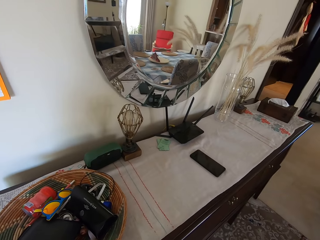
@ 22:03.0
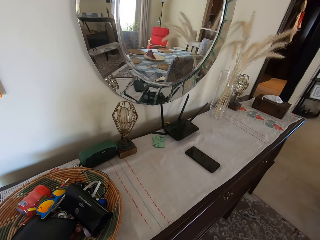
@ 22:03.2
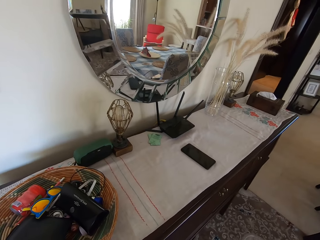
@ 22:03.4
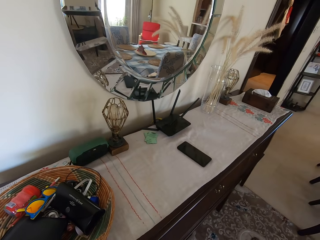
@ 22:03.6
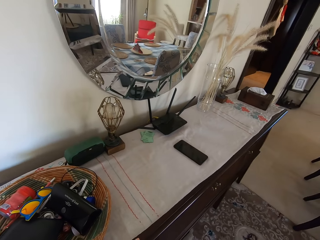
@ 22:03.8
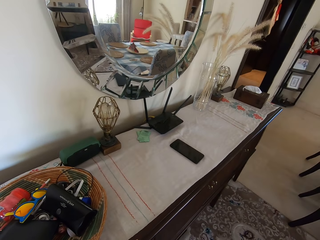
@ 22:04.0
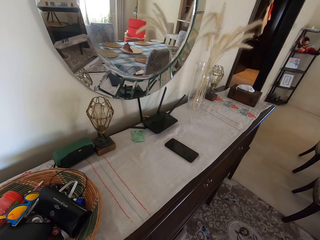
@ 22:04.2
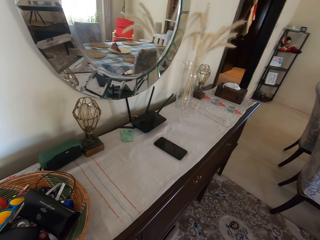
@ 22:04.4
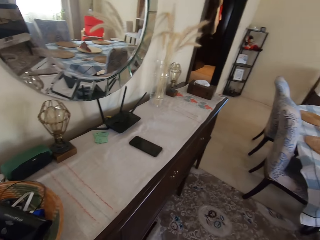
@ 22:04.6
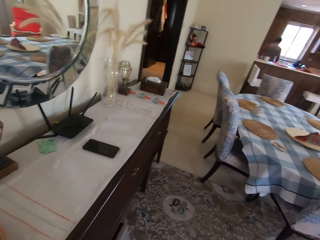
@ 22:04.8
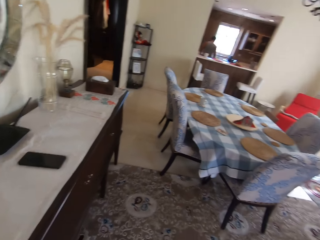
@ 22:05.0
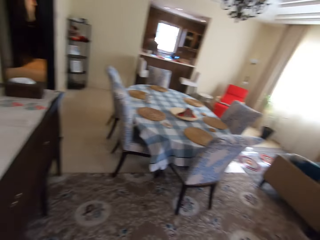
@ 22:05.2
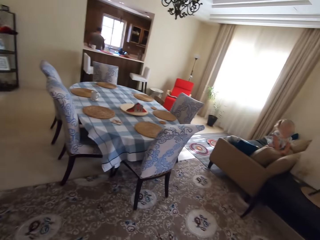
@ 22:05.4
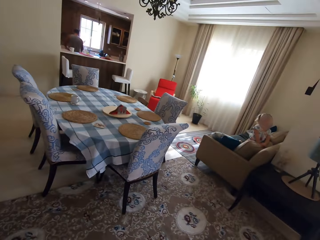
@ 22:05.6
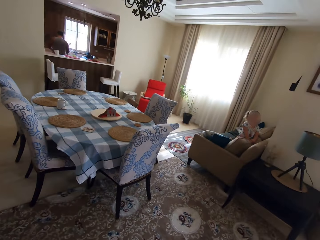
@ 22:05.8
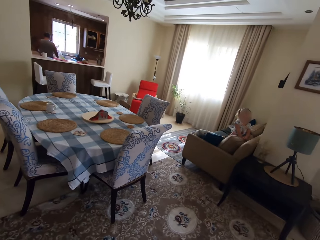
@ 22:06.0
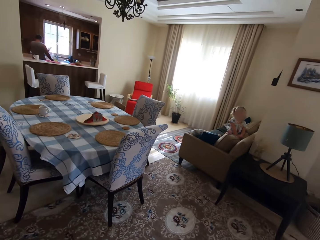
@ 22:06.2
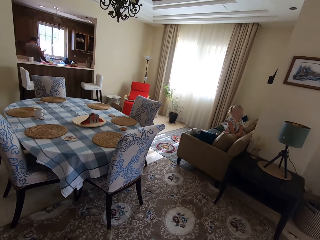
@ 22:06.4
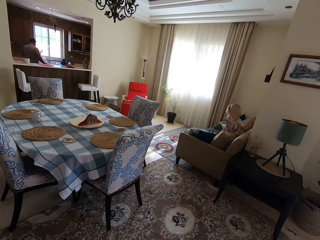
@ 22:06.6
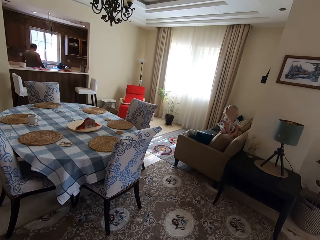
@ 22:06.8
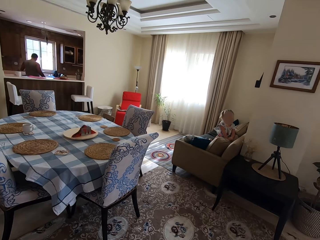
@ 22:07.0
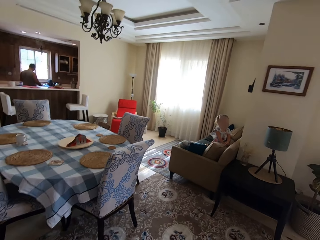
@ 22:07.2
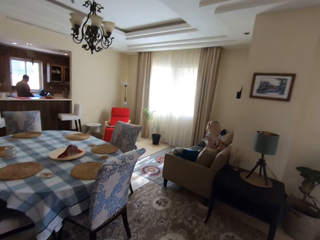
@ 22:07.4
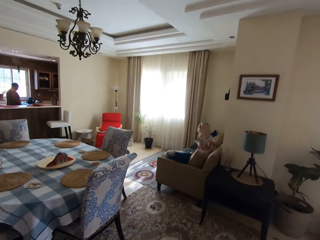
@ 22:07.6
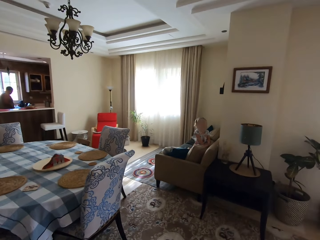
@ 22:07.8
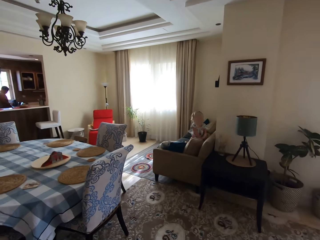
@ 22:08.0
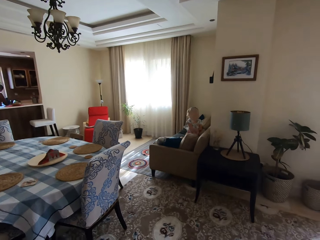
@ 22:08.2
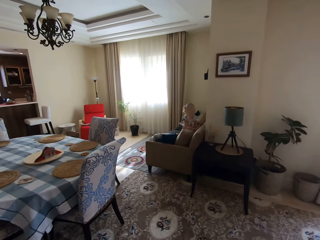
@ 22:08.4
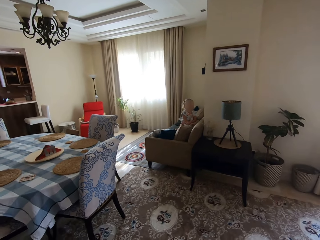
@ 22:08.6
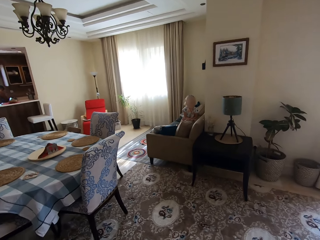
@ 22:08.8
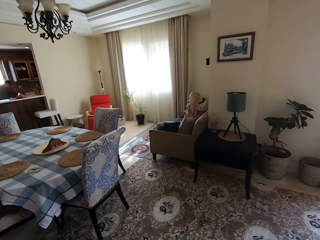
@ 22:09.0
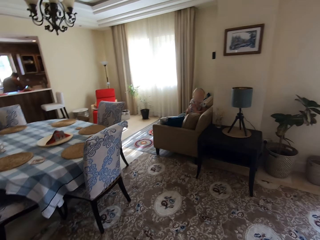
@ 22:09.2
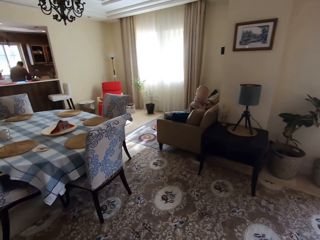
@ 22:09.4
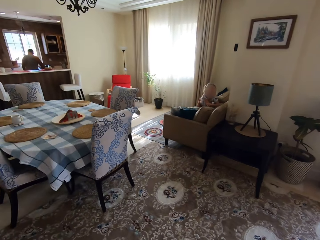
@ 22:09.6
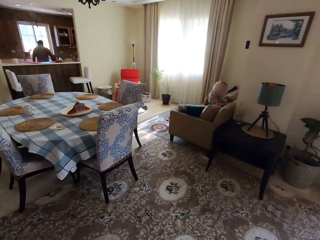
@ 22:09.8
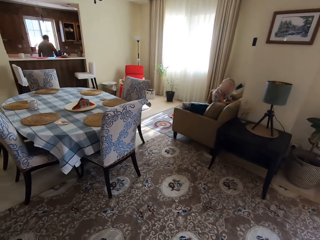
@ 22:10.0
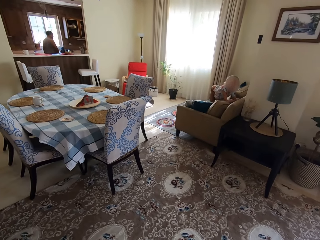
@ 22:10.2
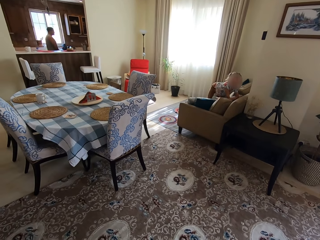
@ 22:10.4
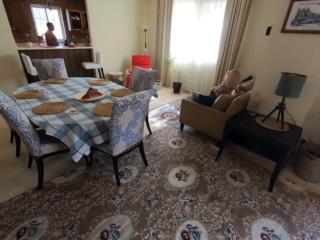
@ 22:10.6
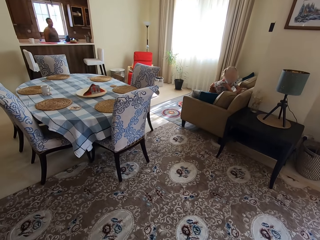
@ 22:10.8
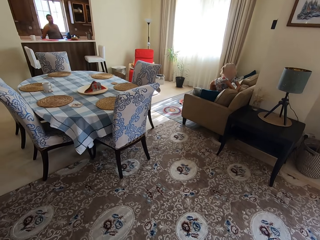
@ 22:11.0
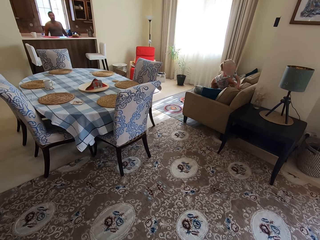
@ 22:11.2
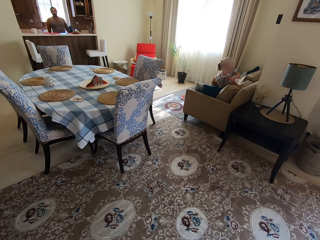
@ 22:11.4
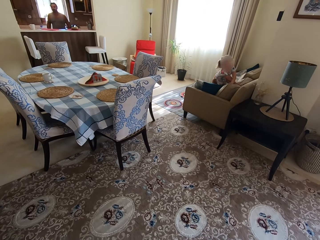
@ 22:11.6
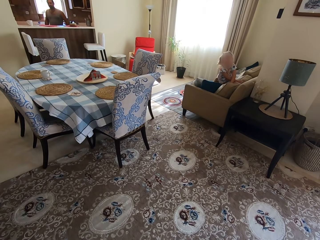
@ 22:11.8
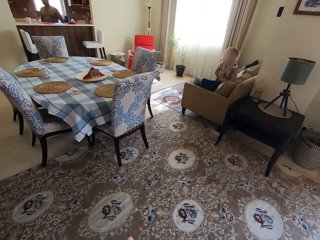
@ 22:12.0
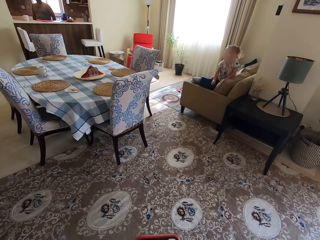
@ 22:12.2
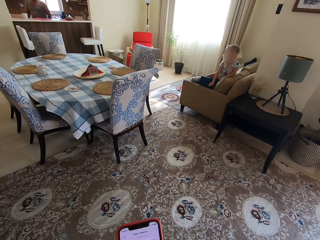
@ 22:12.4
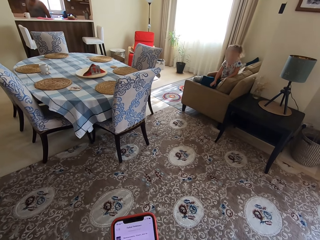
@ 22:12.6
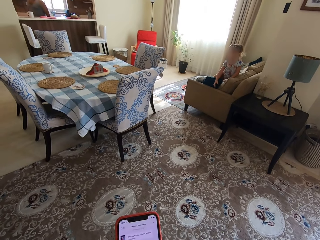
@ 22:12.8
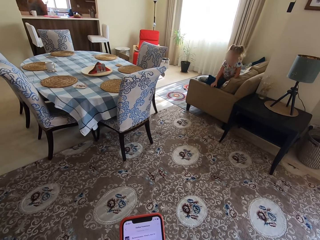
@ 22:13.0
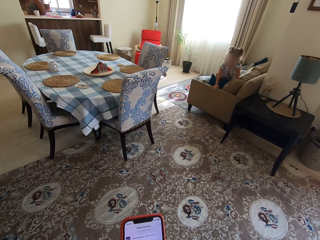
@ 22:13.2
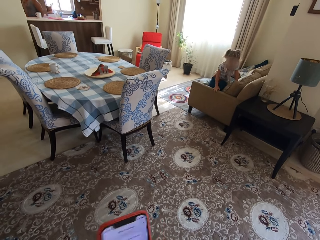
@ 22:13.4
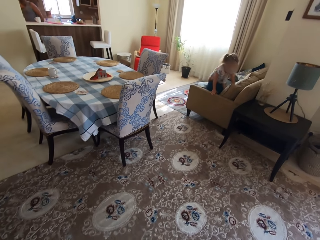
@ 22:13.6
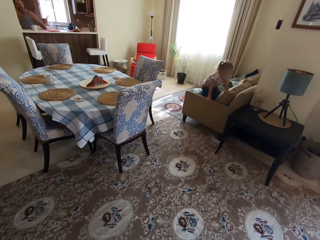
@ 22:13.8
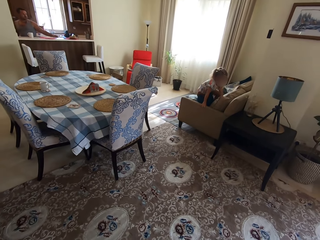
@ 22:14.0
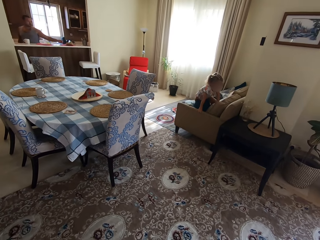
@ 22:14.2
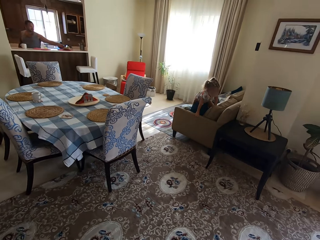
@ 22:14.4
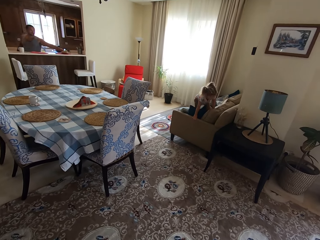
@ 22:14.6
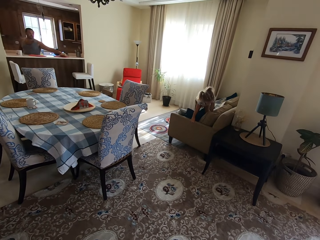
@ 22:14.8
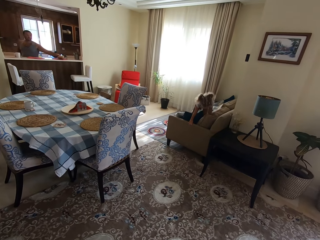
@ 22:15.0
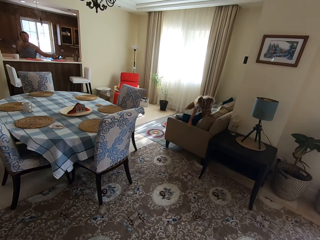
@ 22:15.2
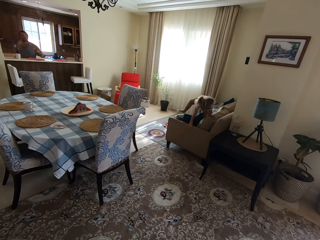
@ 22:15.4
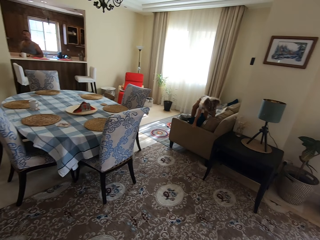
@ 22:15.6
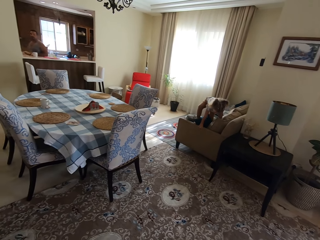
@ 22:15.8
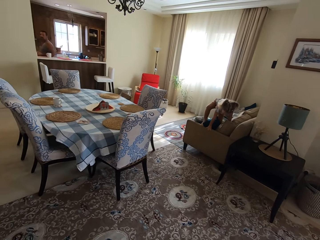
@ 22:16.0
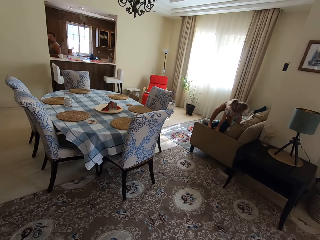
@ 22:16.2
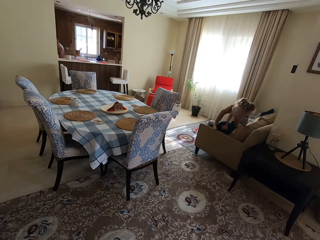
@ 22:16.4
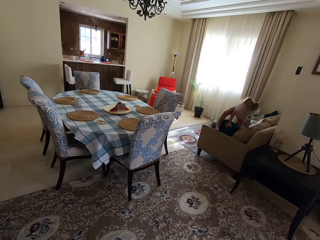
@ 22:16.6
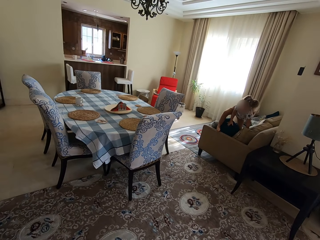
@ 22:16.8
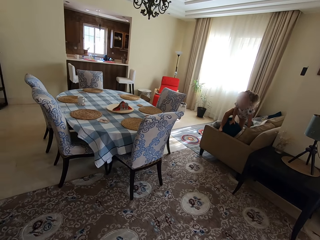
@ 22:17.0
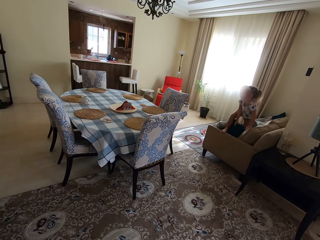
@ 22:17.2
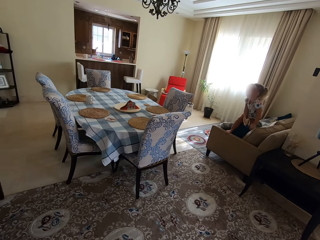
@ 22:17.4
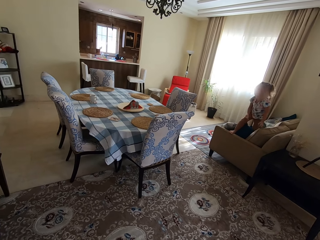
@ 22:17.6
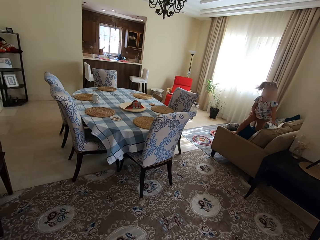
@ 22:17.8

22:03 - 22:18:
A child talks to the camera wearer. The child sits on the couch. The camera wearer talks to the child and looks around. The child talks to the camera wearer. The camera wearer talks to the child. The child plays on top of the couch. The child talks to the camera wearer. The camera wearer talks to the child. They operate the phone. They look at the phone. The child plays. A man walks and picks up the plate on the counter.

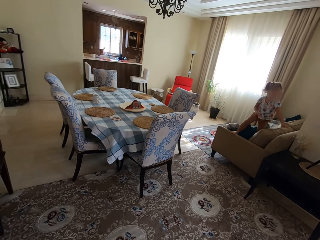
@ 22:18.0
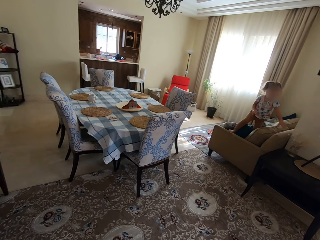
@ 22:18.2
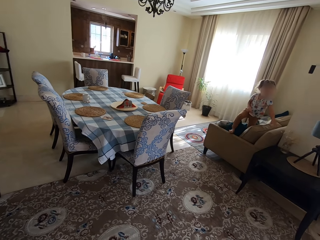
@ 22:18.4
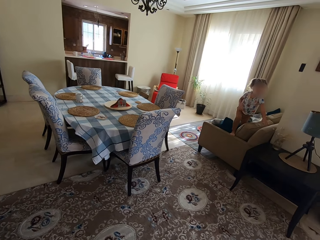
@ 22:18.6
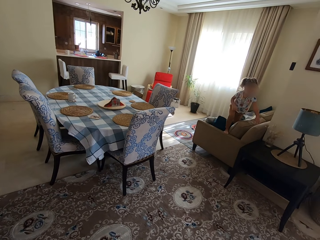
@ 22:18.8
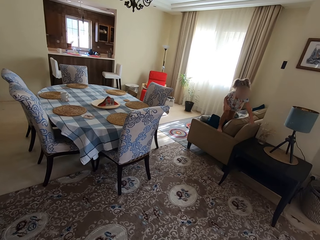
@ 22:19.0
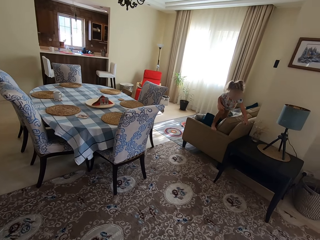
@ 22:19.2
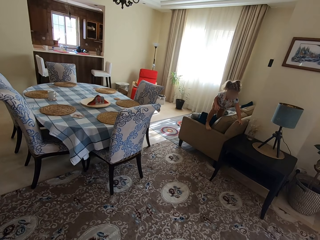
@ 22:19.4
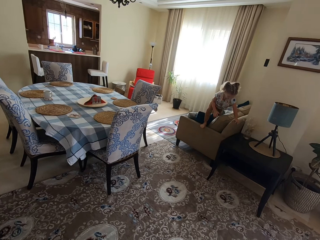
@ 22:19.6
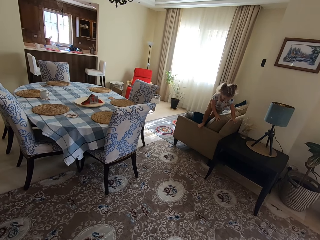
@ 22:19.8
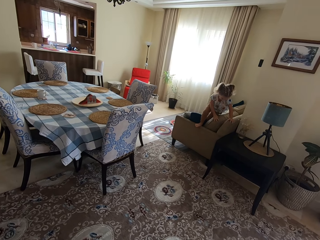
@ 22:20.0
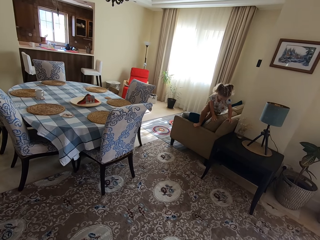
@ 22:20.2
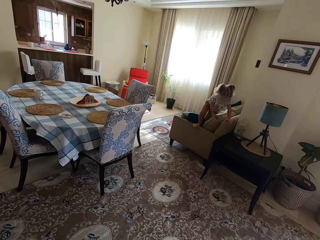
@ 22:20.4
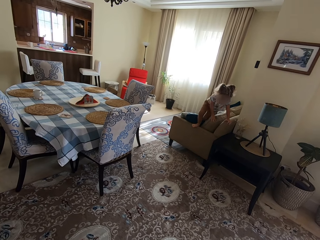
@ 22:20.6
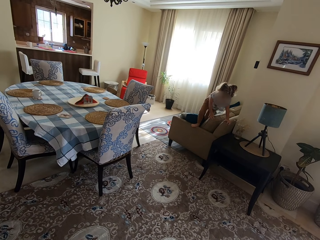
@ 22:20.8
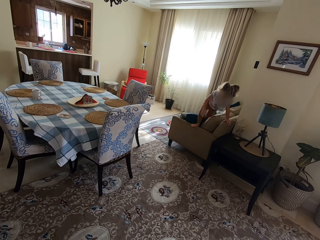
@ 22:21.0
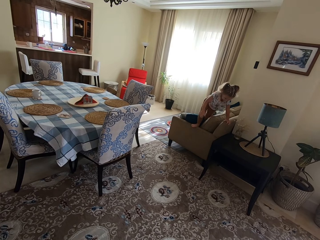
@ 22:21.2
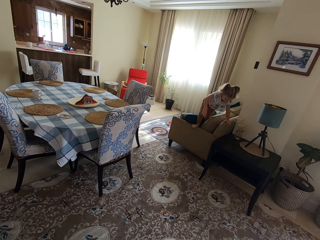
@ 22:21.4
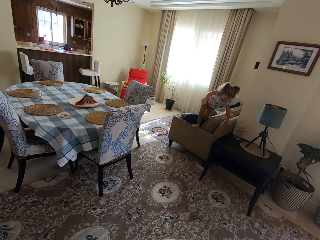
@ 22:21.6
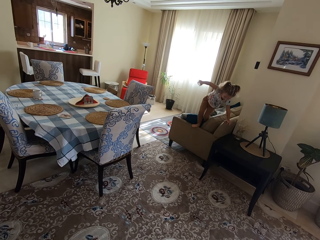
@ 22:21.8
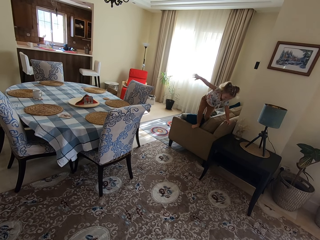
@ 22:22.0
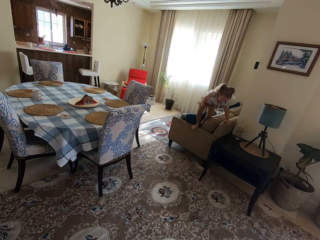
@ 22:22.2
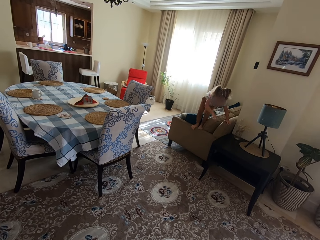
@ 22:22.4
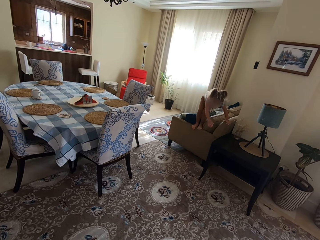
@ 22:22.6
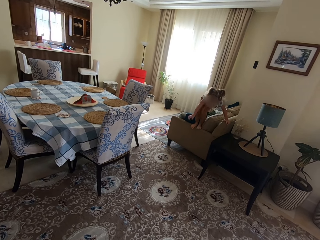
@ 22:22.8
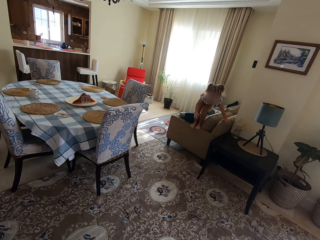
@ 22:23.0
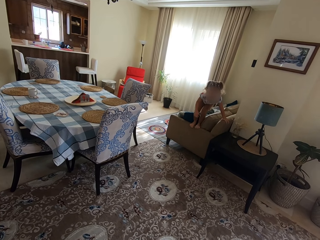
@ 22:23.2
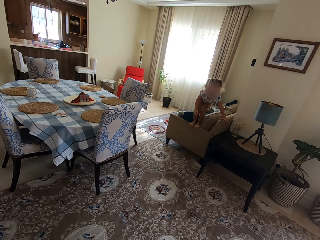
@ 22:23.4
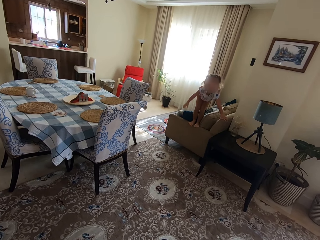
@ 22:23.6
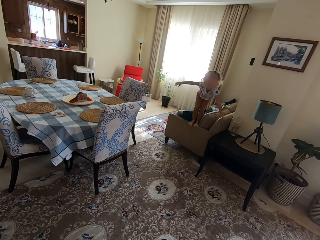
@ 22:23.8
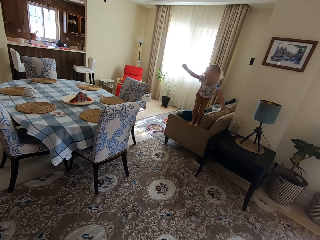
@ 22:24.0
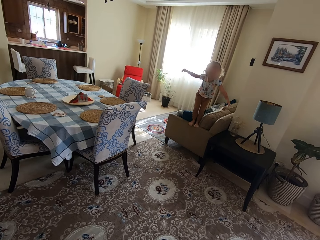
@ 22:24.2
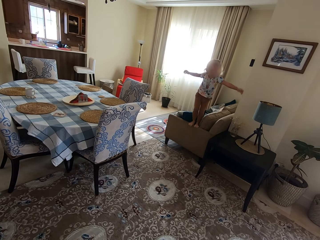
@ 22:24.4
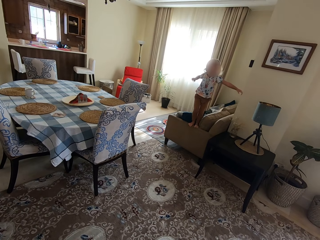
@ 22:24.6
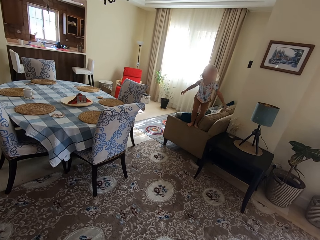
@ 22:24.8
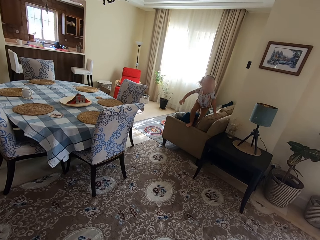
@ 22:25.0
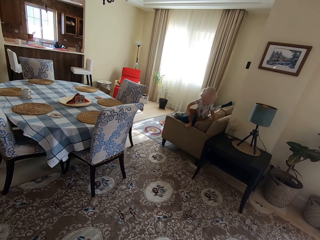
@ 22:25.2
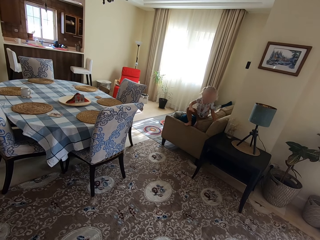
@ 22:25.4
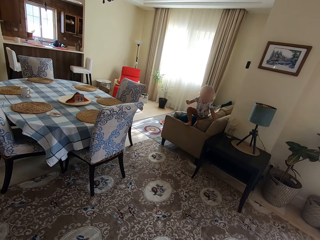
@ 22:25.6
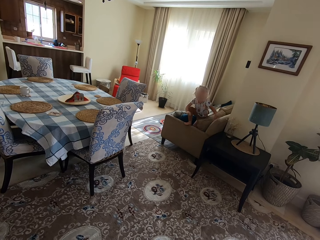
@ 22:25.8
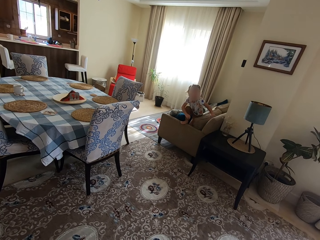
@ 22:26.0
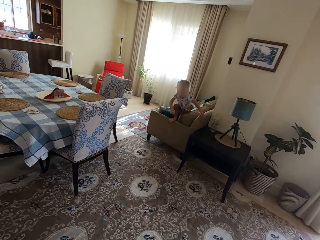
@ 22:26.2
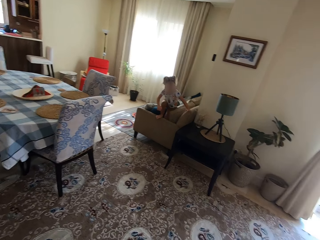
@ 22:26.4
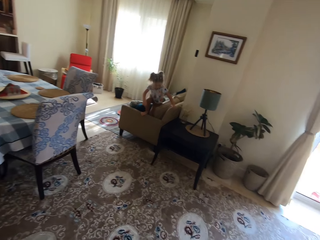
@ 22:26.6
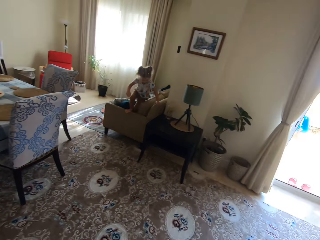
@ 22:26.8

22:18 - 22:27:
A child talks to the camera wearer. The child plays.
